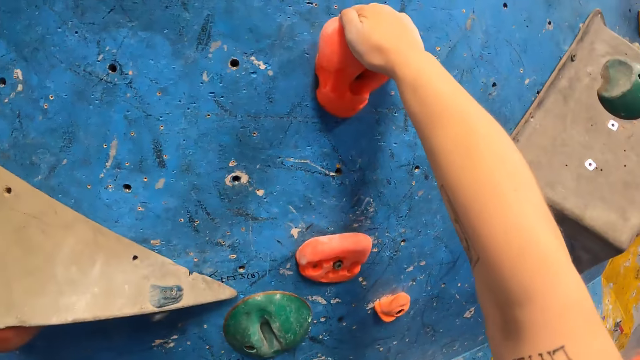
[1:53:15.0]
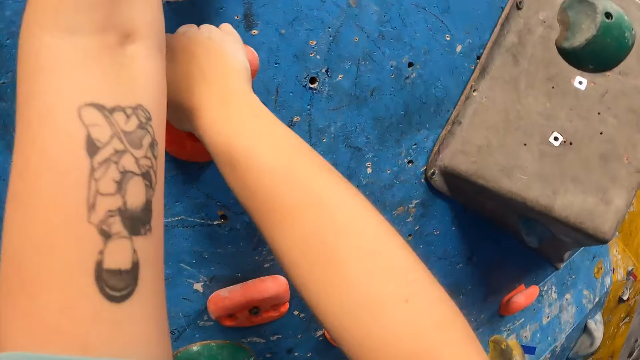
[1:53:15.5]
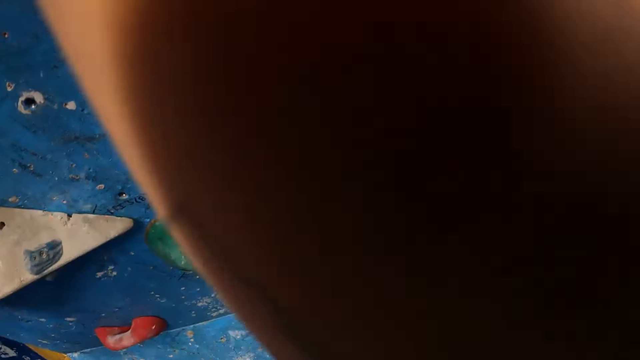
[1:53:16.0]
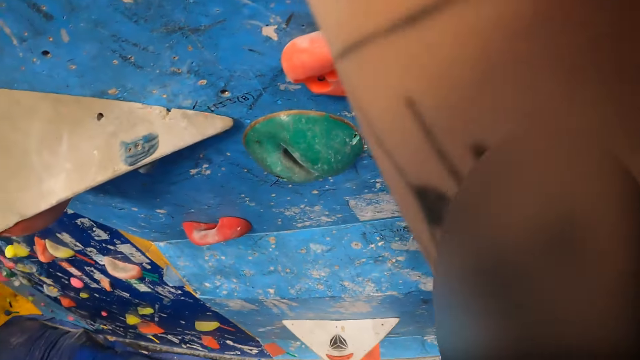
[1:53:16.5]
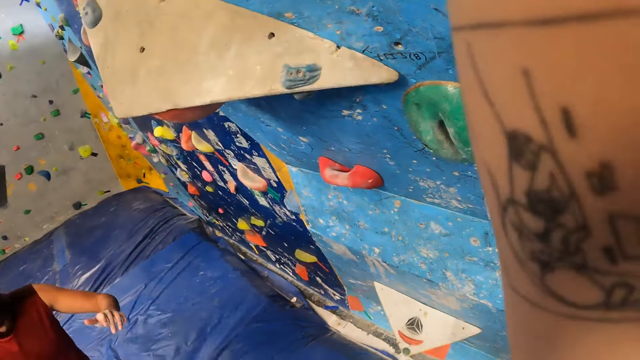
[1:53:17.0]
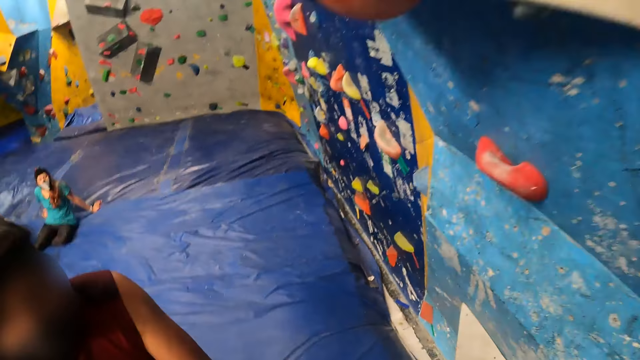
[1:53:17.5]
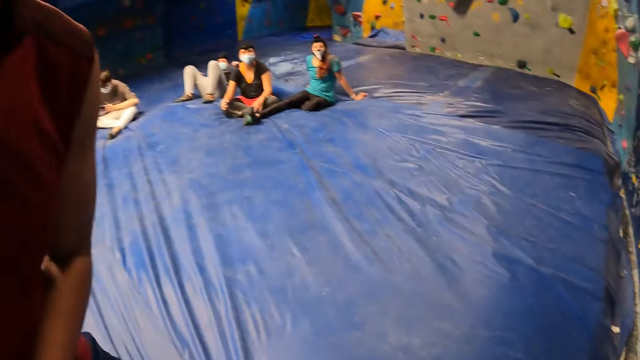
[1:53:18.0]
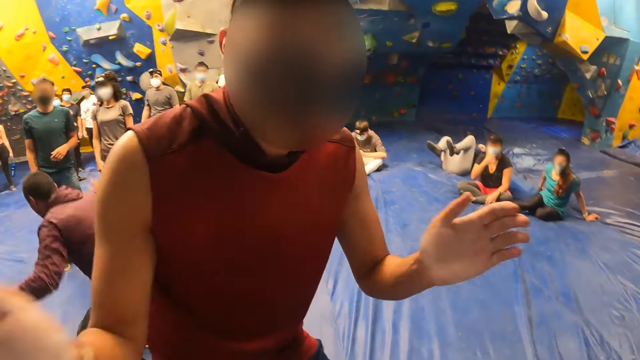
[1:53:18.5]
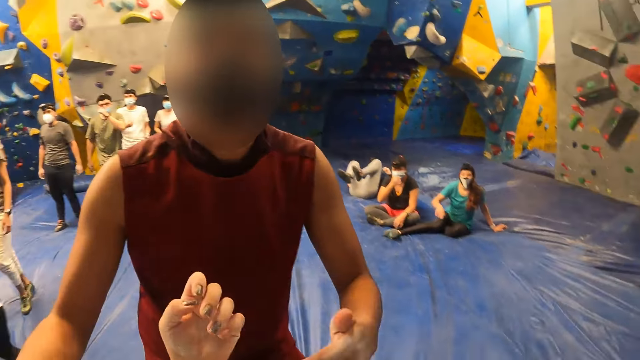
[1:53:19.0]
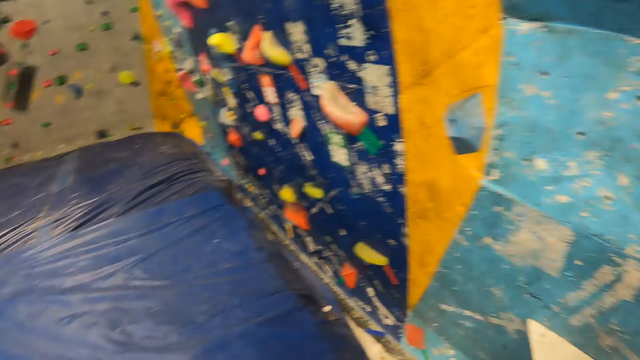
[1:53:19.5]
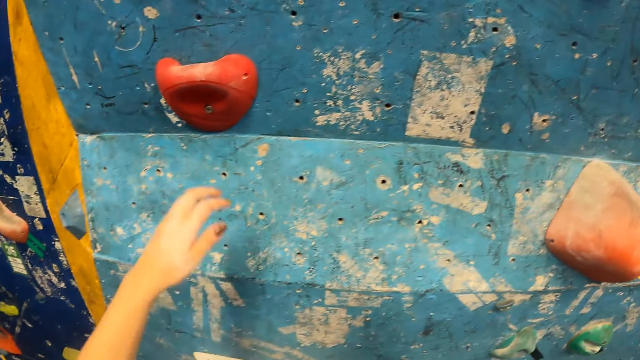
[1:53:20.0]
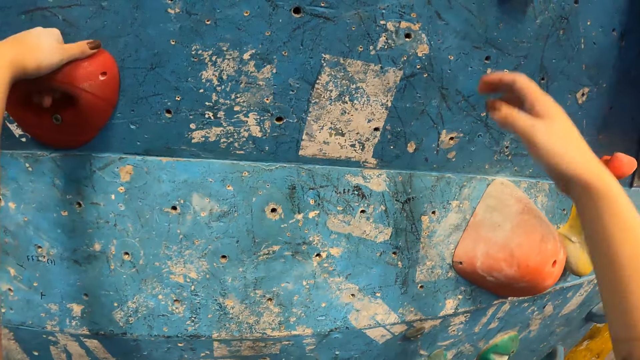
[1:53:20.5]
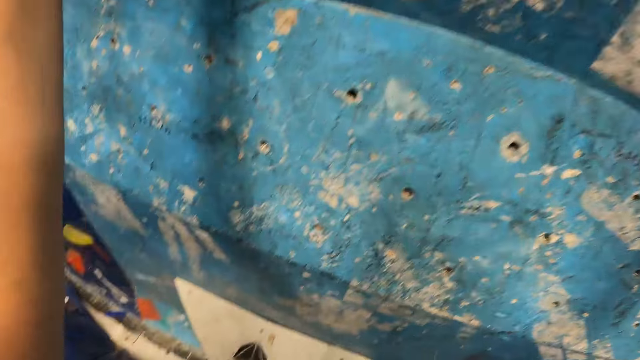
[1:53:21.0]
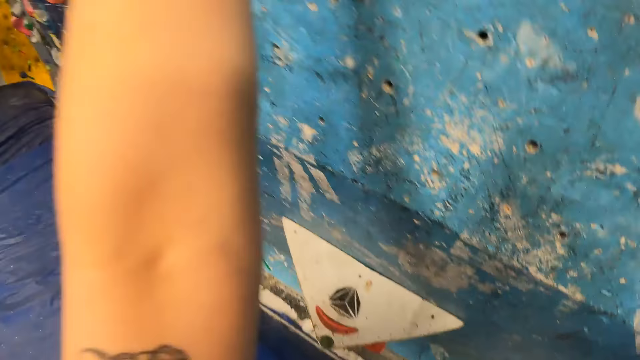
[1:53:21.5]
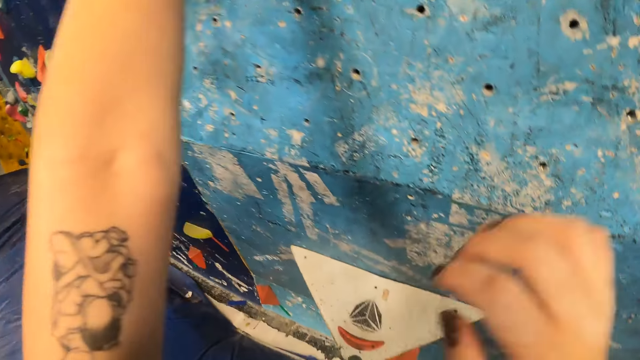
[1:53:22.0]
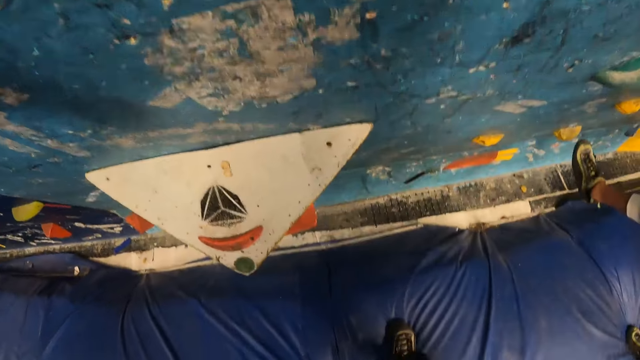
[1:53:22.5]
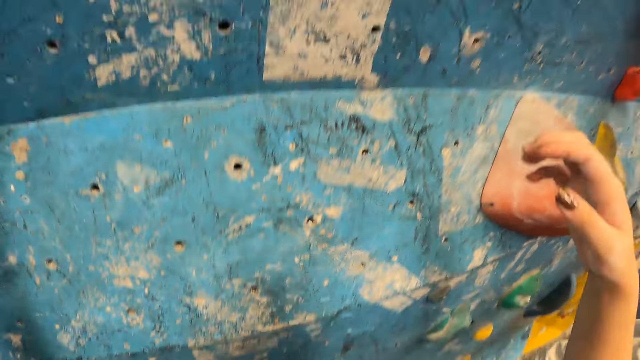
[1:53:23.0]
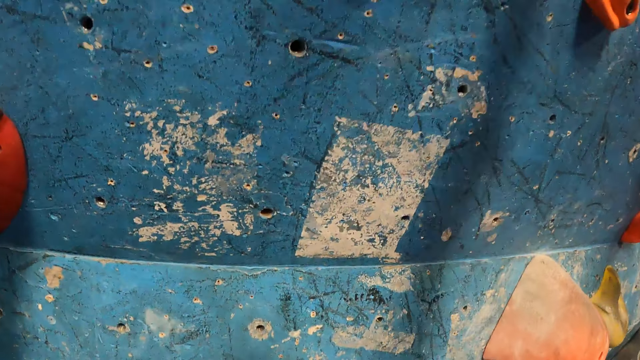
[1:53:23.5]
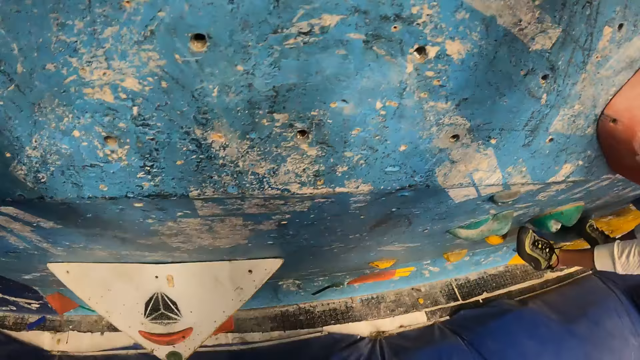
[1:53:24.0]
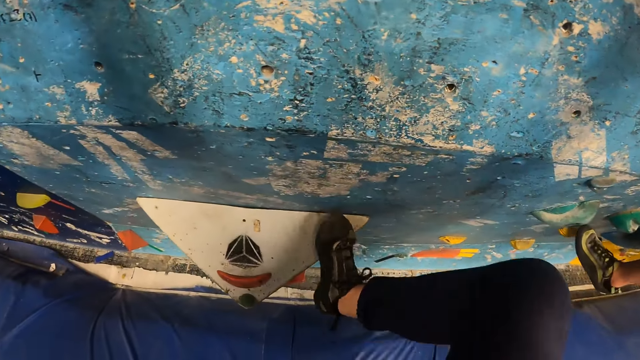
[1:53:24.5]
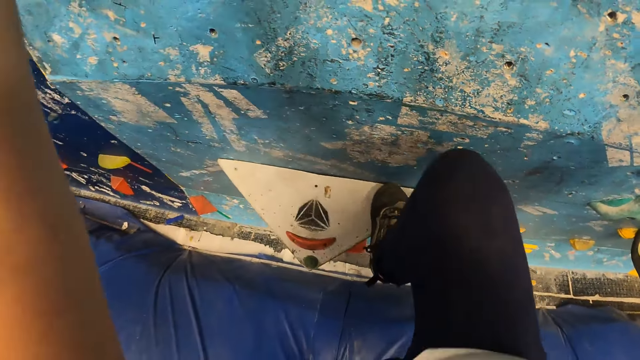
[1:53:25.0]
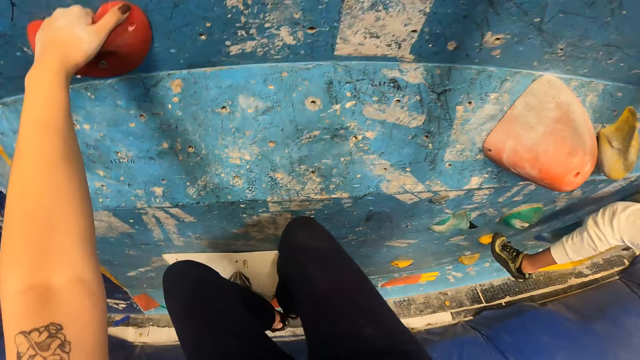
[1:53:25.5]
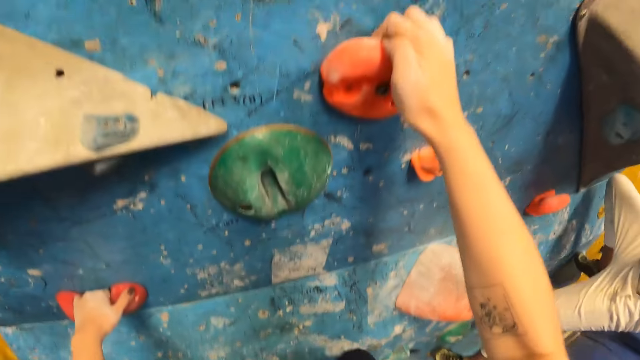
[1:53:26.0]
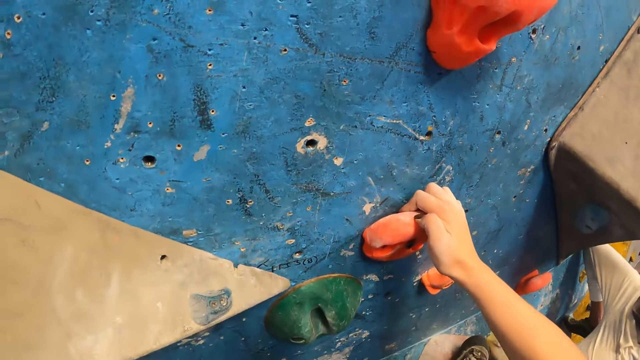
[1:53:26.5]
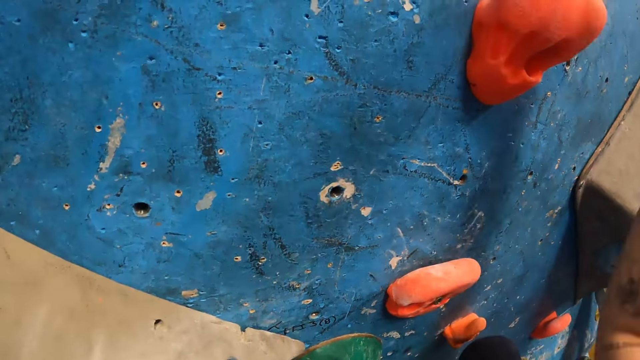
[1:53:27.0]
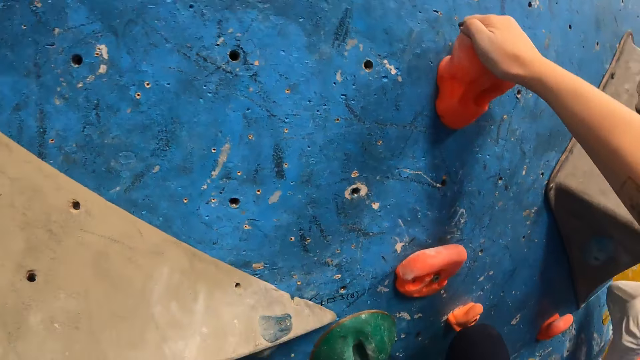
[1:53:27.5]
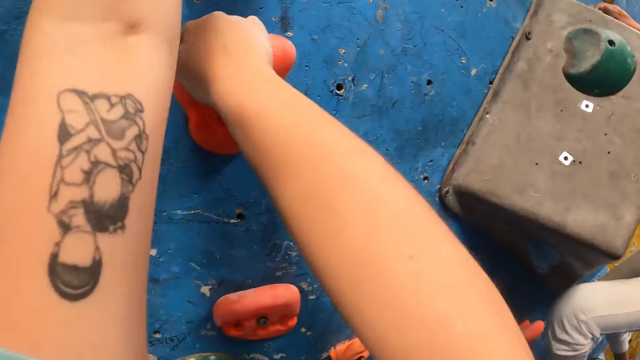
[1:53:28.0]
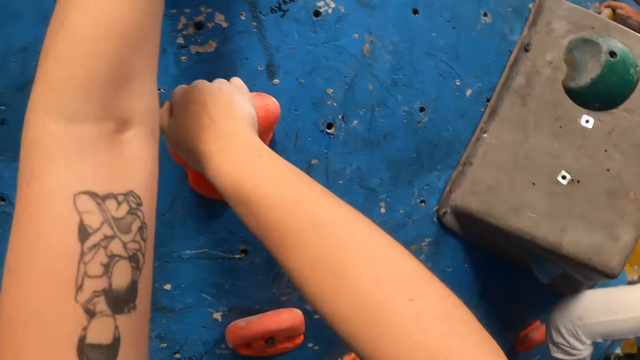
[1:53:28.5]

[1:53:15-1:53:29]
A man walks towards the camera wearer. The man walks around. The camera wearer jumps down from the bouldering wall on the mattress. The man claps his hands. Another man looks around. The camera wearer turns around, climbs the bouldering wall with both hands, holds onto the barriers, and looks around. A woman climbs the bouldering wall with both hands. The camera wearer moves hands upwards, looks around, and climbs on the wall.

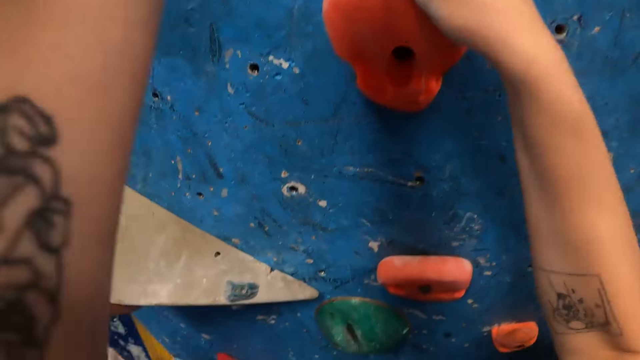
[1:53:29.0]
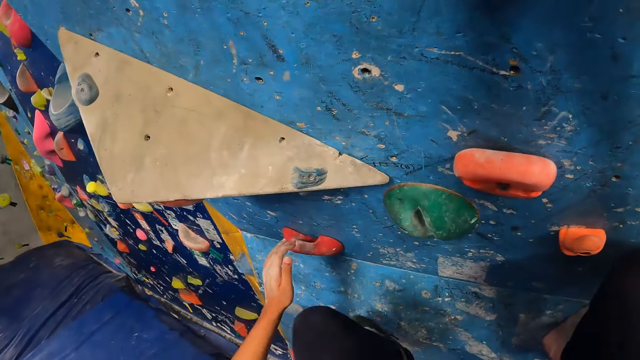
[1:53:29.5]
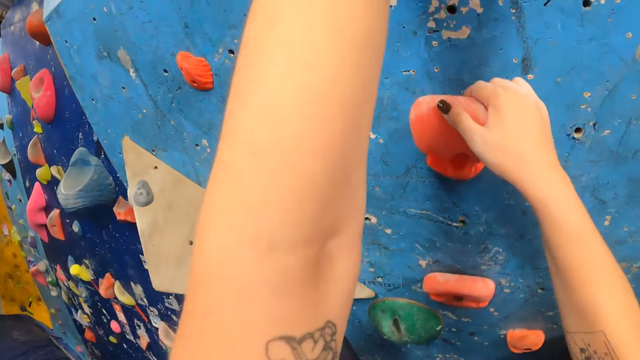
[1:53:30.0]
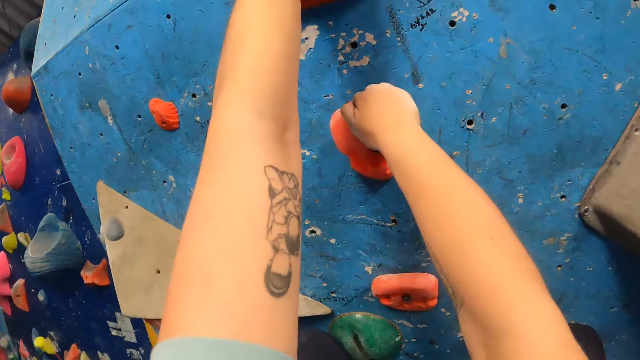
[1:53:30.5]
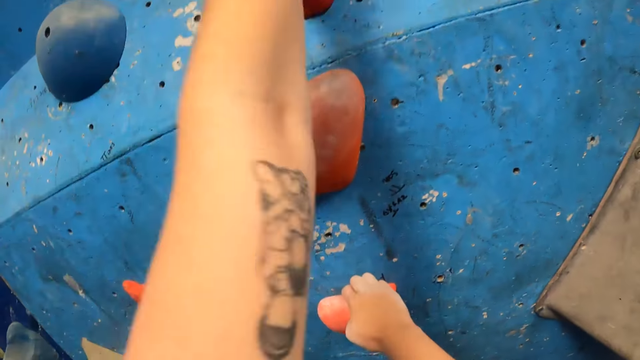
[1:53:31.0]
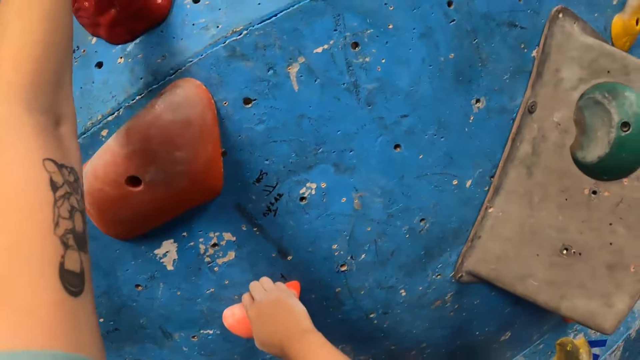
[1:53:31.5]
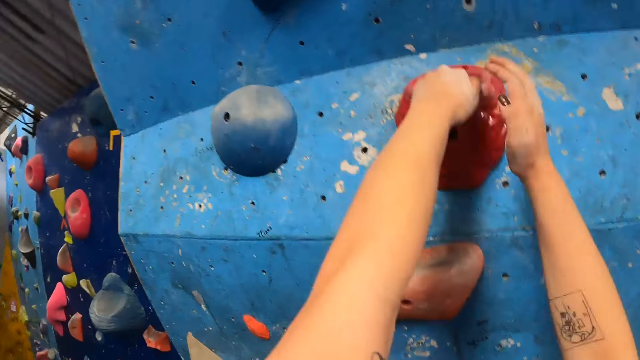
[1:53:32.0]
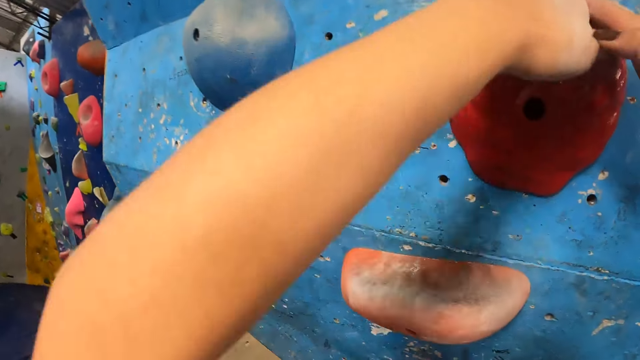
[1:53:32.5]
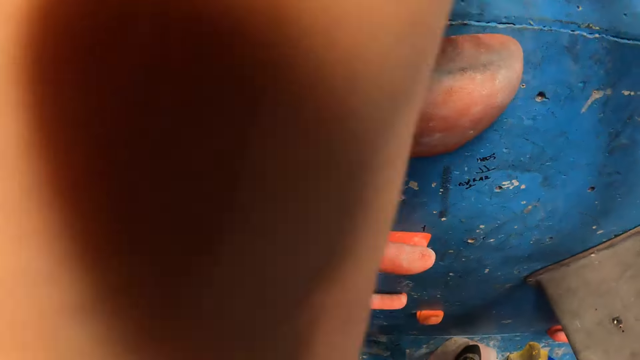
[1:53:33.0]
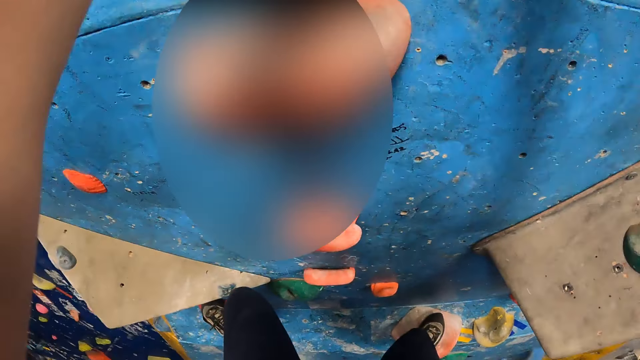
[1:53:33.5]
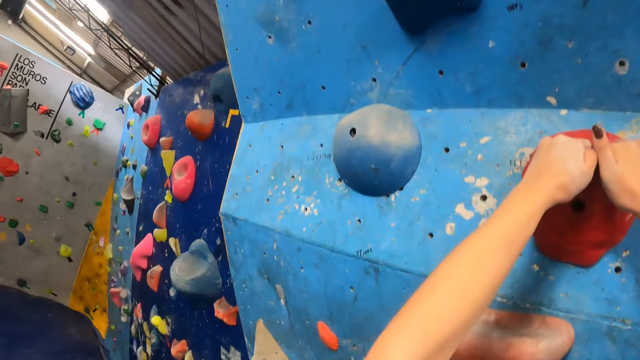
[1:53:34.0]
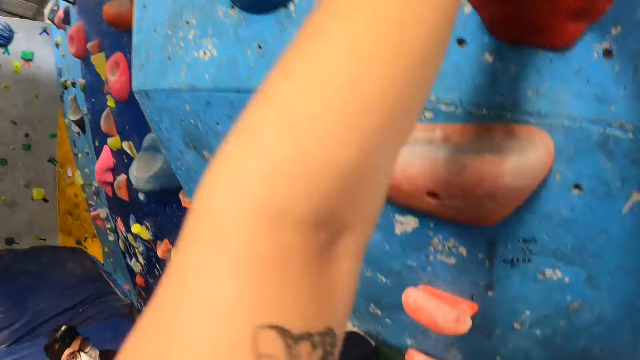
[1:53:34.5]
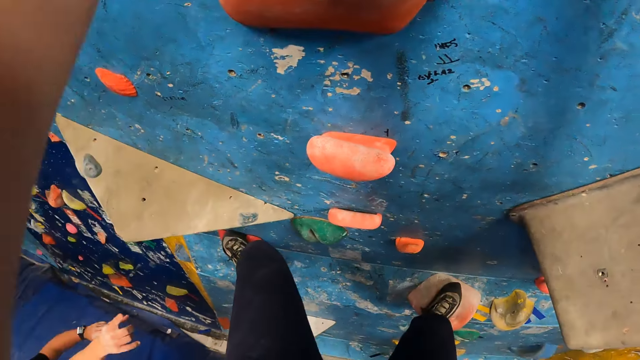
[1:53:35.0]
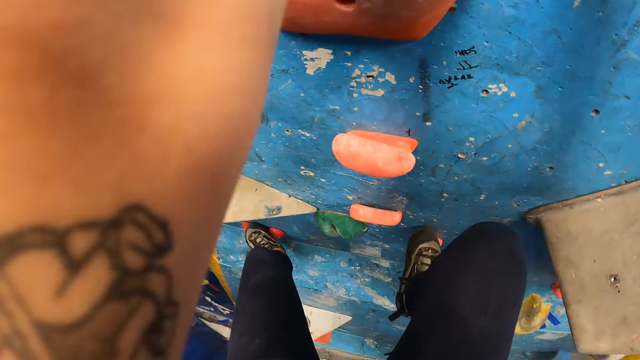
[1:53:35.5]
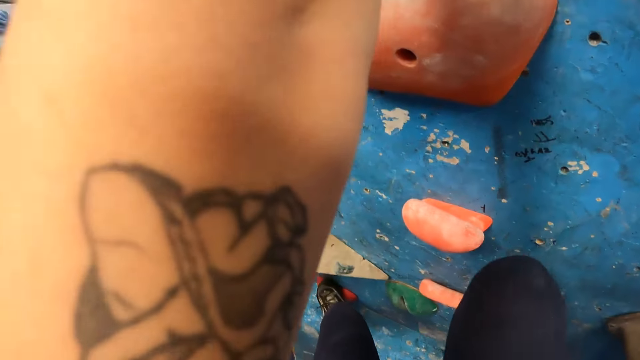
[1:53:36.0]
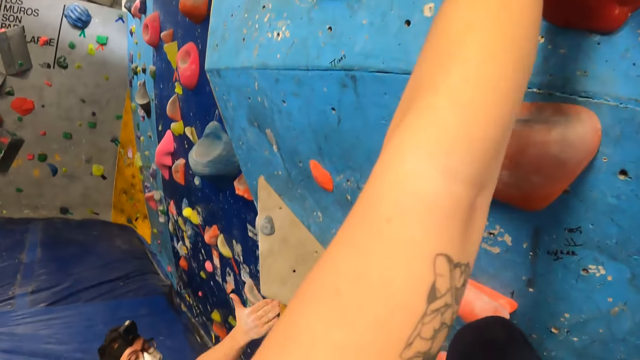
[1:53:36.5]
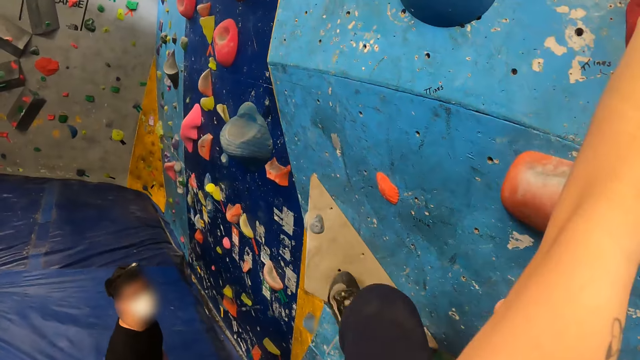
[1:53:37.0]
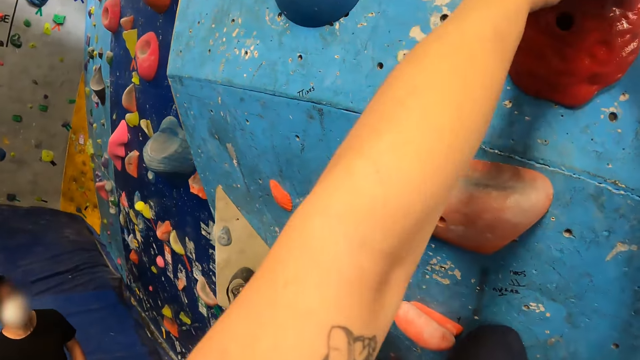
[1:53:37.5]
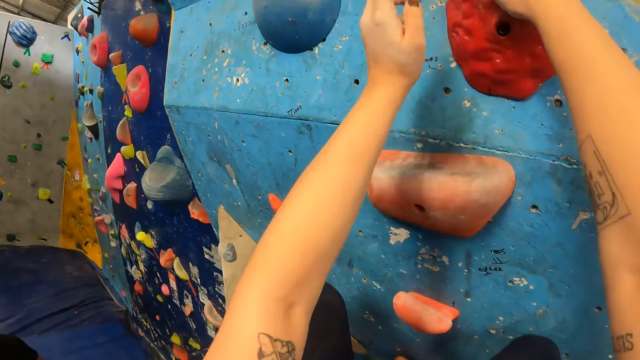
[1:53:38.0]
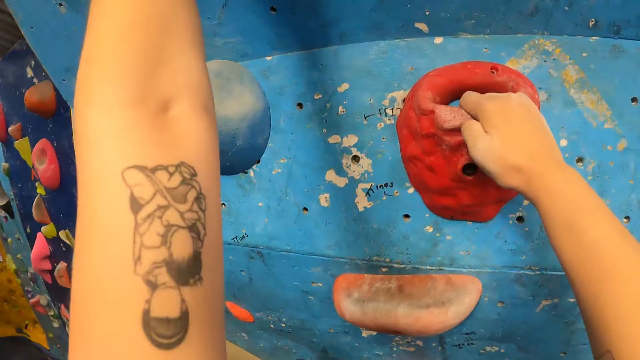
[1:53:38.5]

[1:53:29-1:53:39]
The man raises his right hand towards the camera wearer. The man moves around.
